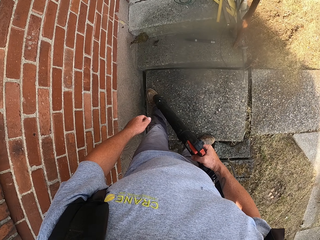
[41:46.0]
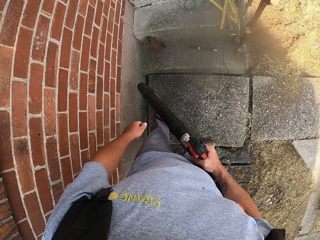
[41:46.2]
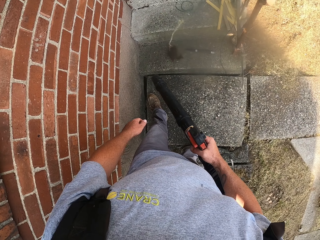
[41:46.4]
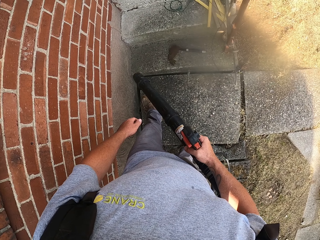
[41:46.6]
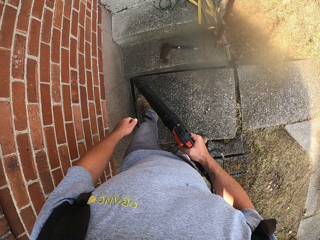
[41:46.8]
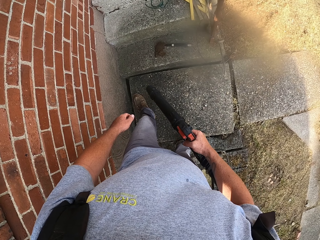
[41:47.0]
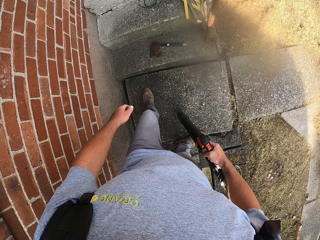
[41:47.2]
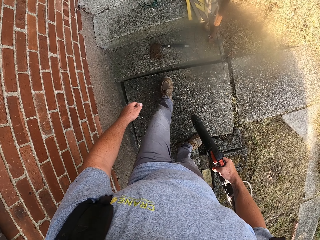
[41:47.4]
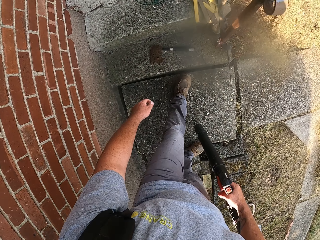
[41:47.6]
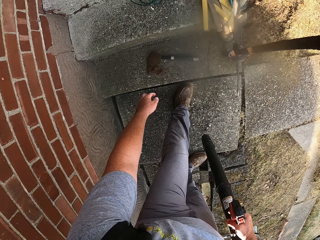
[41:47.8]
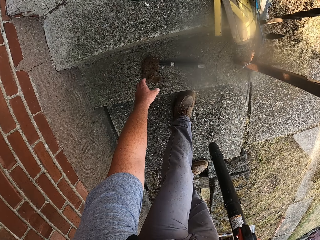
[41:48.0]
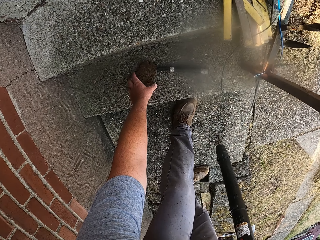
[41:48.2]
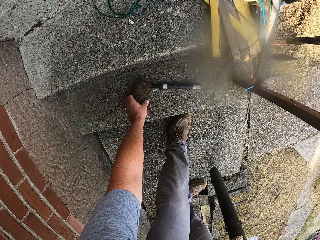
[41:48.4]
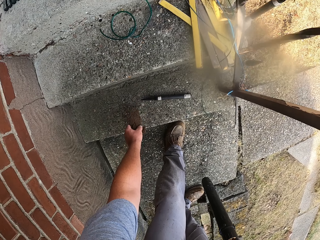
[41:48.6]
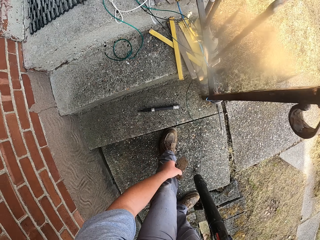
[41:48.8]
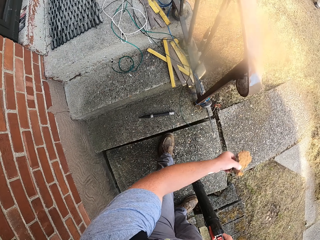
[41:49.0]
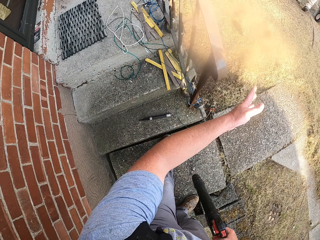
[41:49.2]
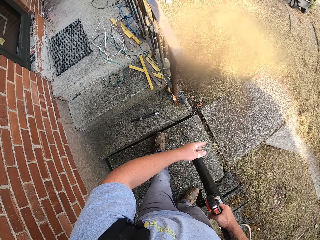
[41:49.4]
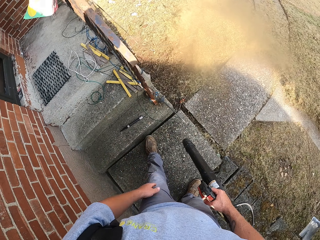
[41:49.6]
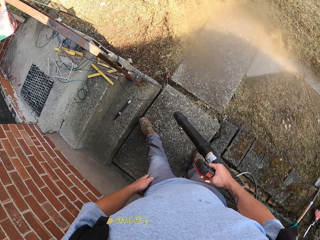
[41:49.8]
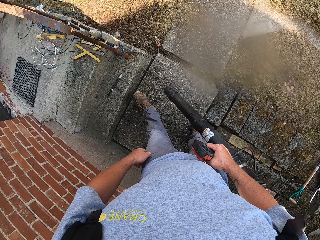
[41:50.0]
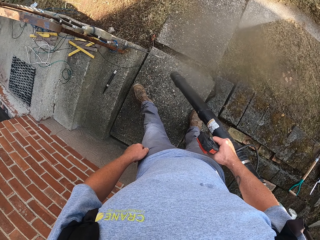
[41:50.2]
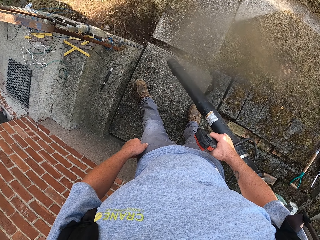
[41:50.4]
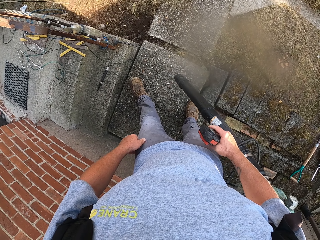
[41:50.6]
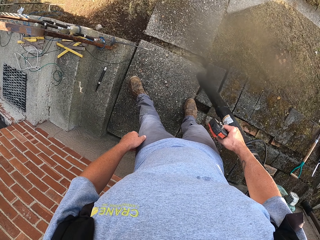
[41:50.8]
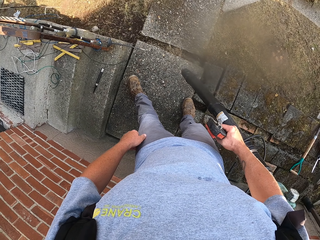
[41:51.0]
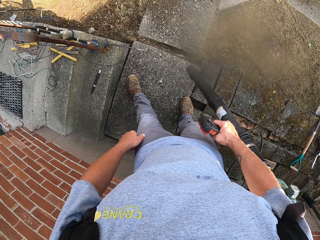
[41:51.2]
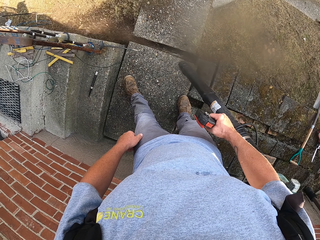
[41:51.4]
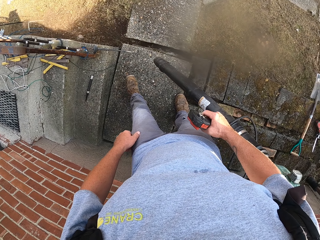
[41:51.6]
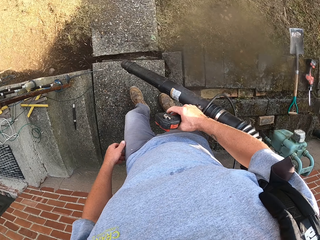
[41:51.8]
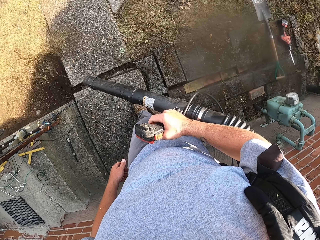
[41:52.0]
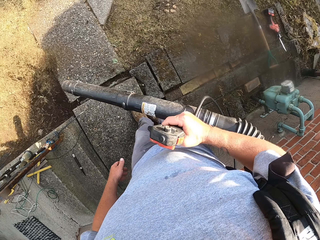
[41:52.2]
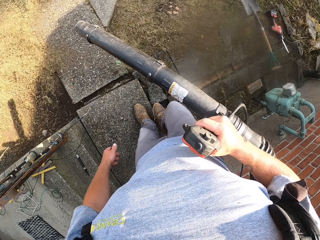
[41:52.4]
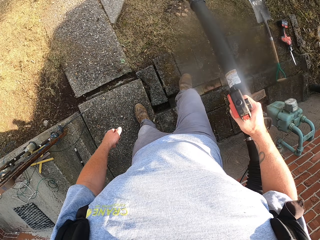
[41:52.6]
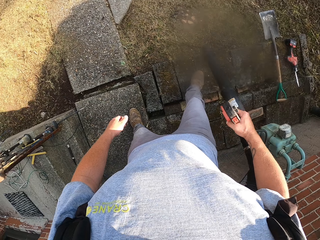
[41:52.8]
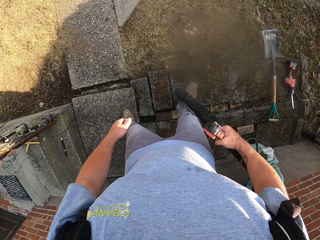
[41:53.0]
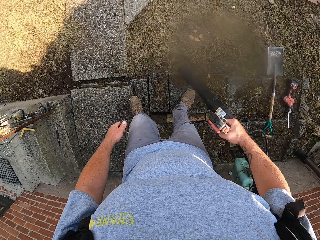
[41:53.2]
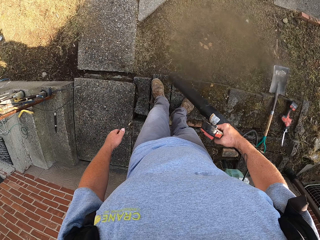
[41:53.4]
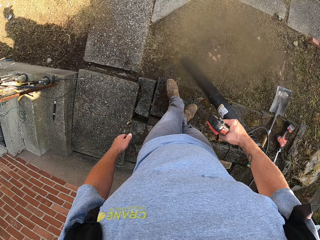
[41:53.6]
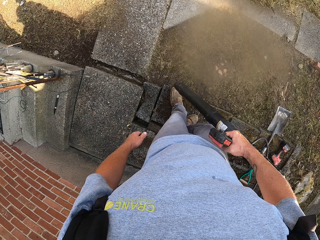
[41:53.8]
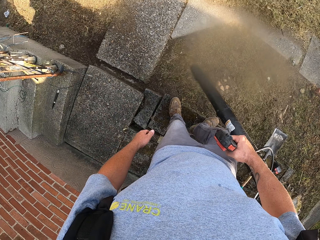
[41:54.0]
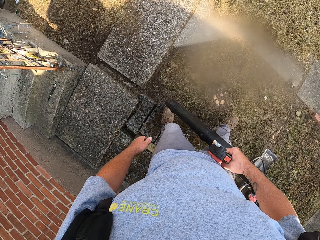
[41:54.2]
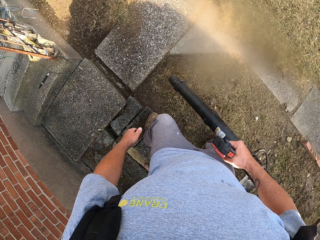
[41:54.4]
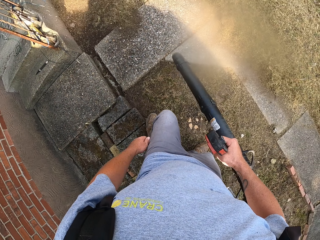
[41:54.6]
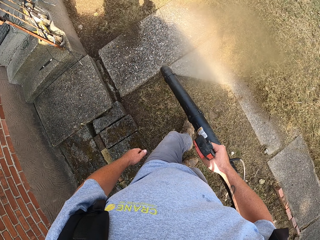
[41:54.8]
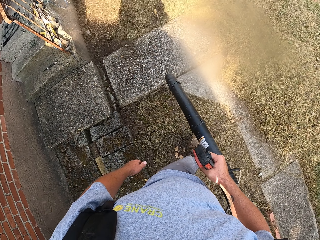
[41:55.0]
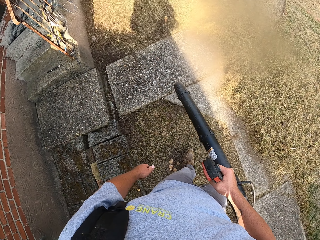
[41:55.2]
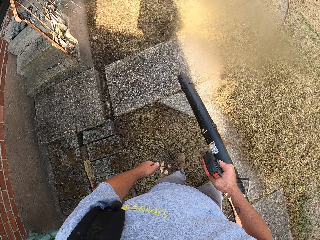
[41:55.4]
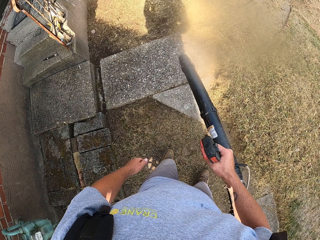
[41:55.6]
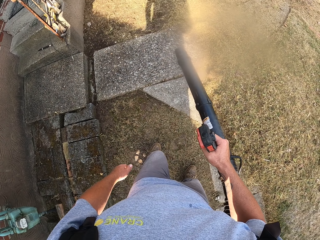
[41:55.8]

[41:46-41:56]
The camera wearer picks dirt from the ground. They throw the dirt. They blow the dirt on the yard with a blower.

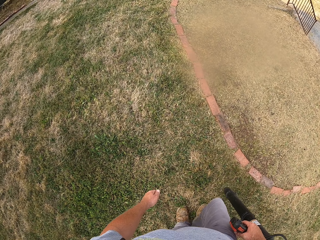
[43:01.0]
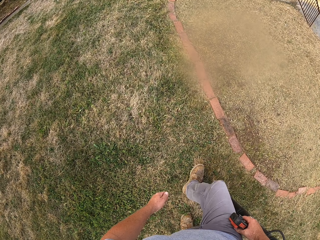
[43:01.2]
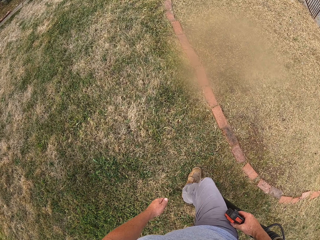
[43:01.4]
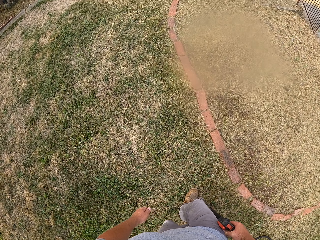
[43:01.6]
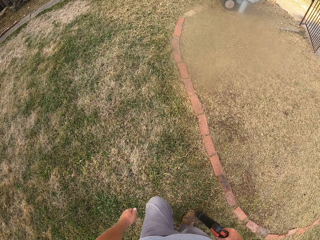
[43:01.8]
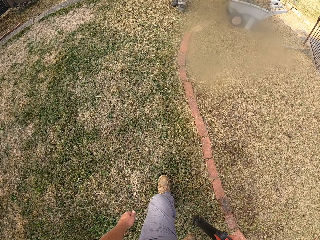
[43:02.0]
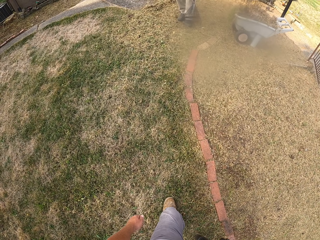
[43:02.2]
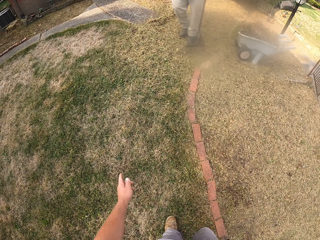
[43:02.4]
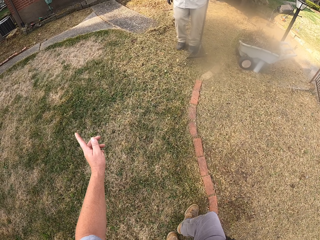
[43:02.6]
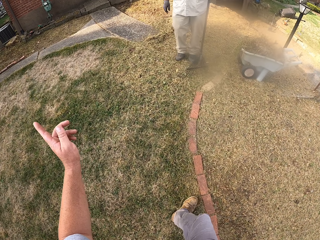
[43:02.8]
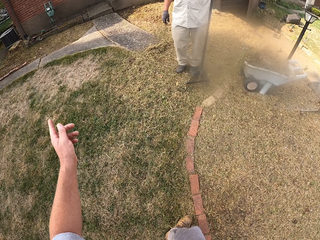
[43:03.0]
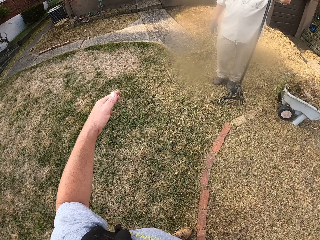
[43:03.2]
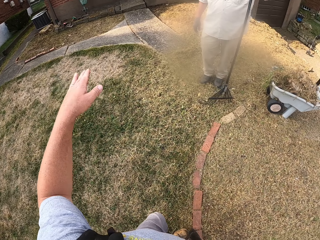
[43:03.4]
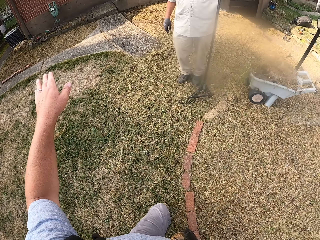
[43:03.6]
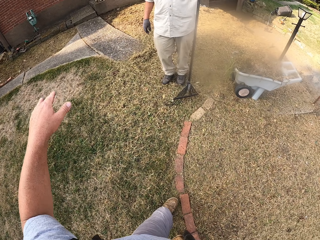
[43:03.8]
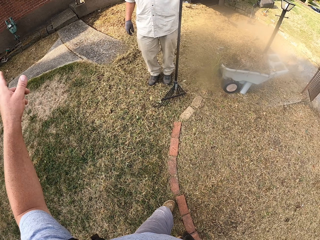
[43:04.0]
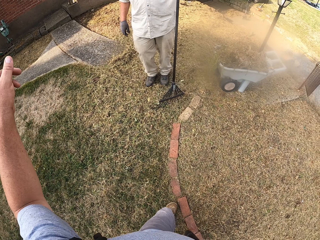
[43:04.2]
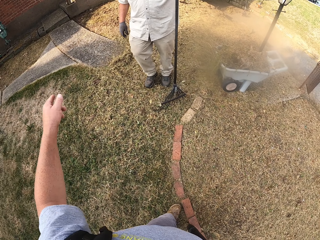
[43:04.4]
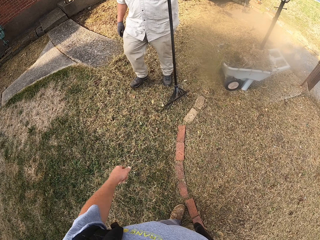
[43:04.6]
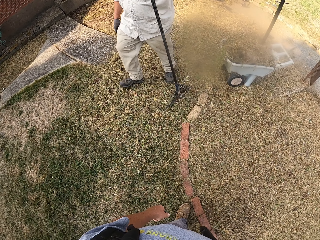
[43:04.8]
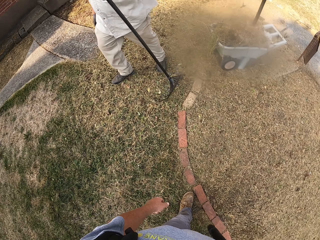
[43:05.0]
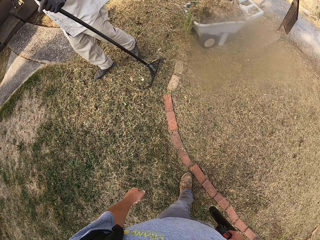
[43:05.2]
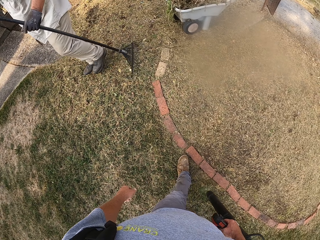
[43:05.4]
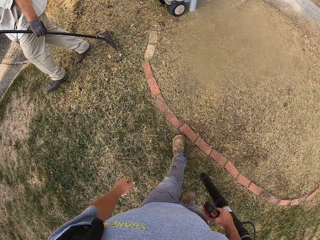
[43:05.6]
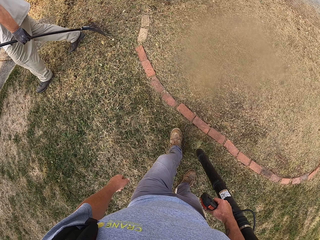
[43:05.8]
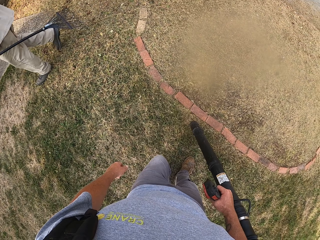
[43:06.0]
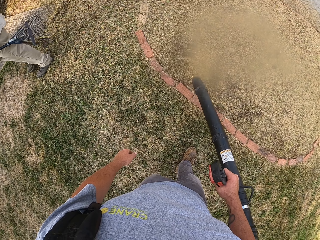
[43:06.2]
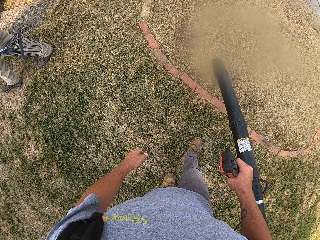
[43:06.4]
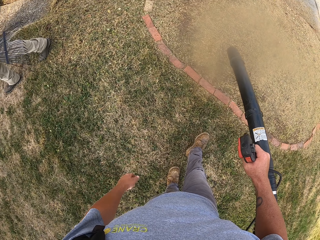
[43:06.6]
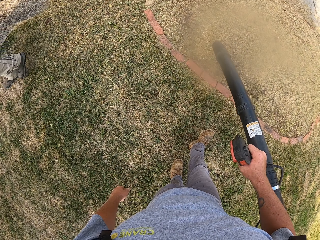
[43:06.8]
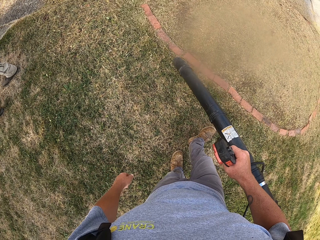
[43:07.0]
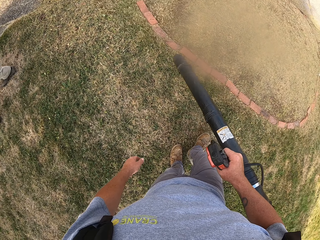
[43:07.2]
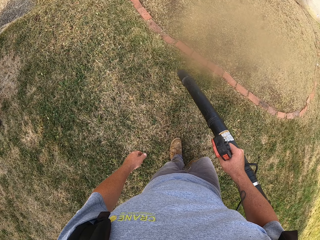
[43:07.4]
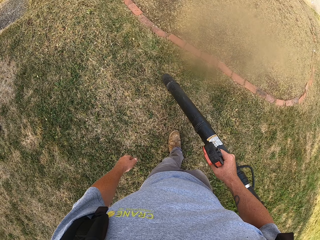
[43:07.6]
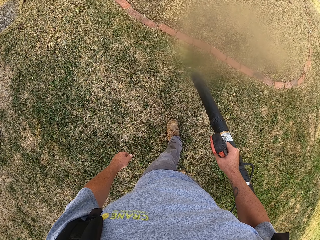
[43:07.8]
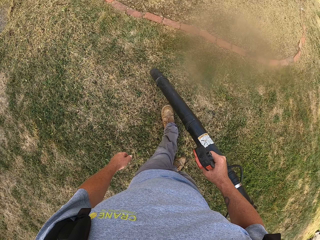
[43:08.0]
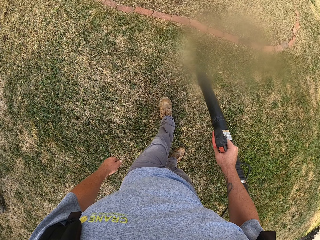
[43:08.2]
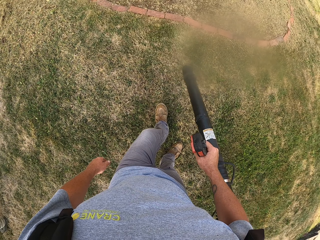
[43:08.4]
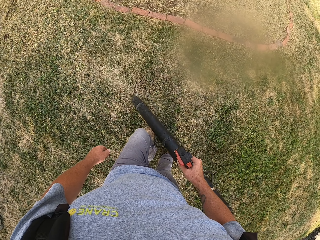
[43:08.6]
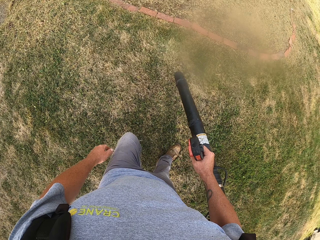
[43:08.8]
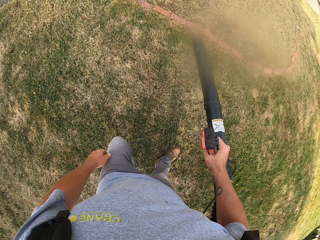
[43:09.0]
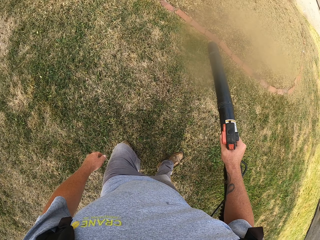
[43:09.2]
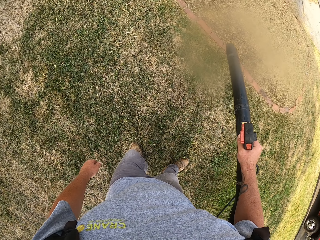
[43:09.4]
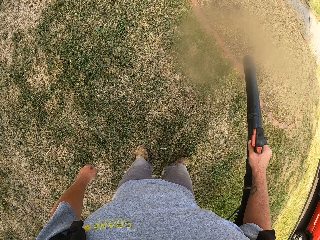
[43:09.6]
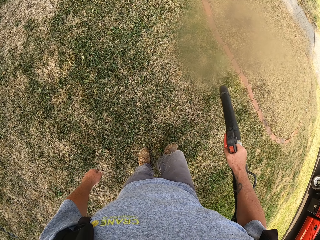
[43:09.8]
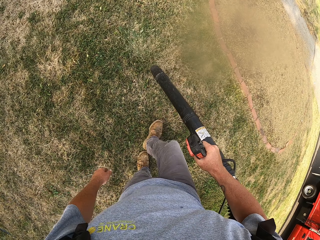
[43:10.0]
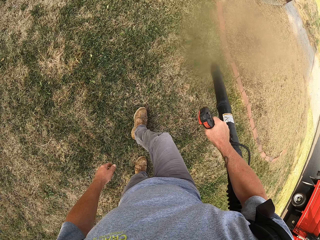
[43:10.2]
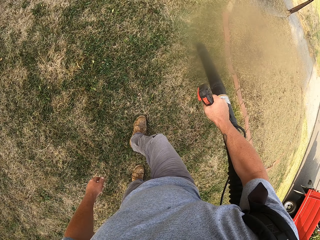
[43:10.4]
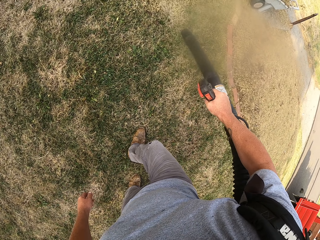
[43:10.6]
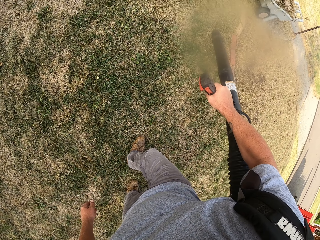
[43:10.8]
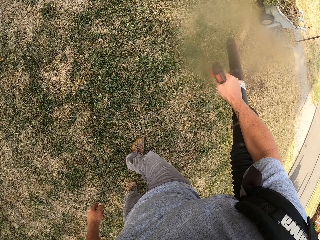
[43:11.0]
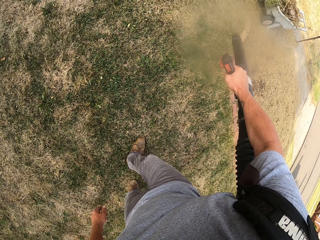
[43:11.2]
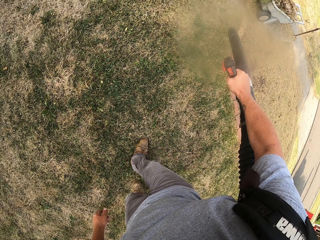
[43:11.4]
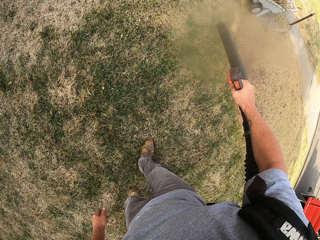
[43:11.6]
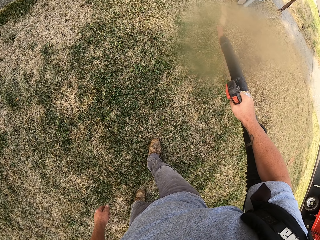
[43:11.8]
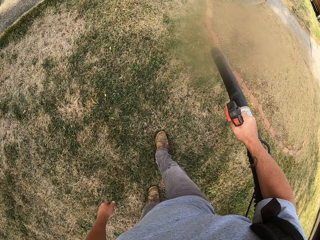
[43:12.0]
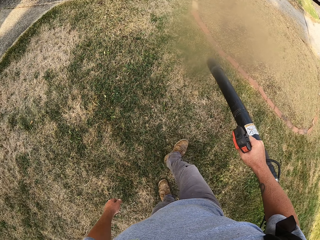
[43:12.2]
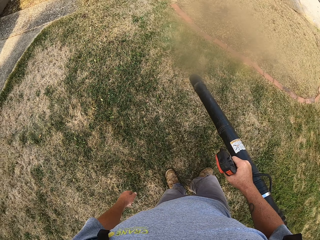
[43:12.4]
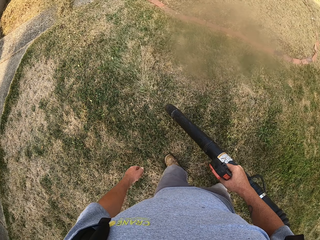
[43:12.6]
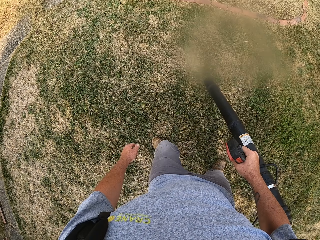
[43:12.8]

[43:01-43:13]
The camera wearer walks. They raise hands. They blow grass.
